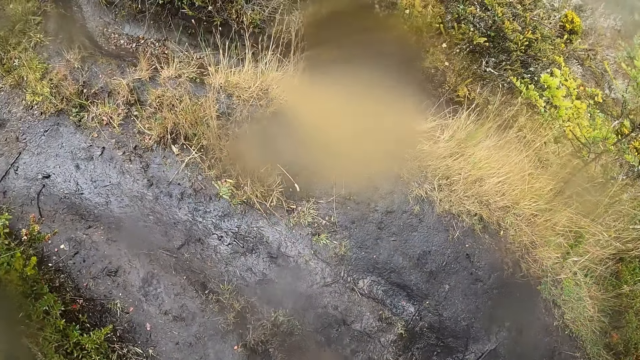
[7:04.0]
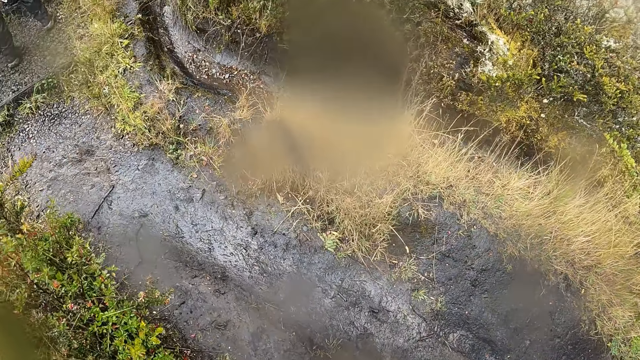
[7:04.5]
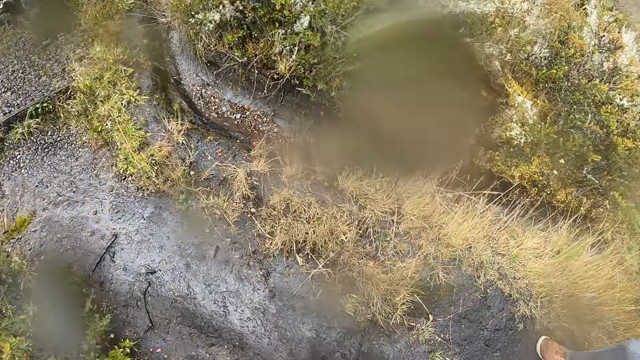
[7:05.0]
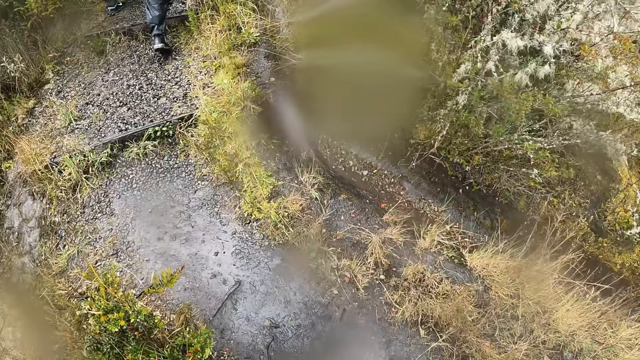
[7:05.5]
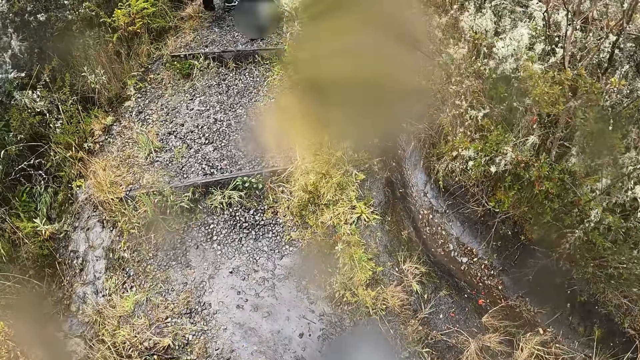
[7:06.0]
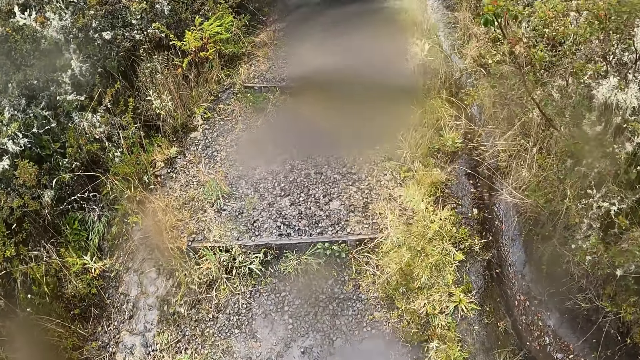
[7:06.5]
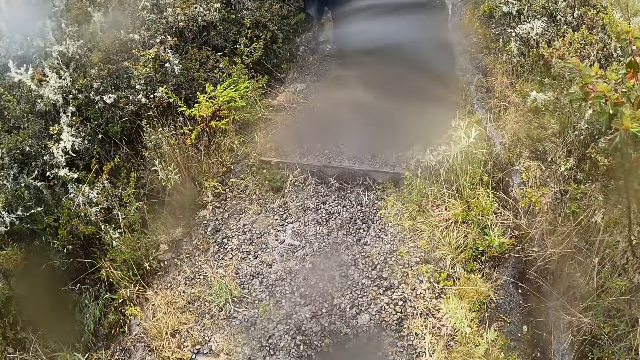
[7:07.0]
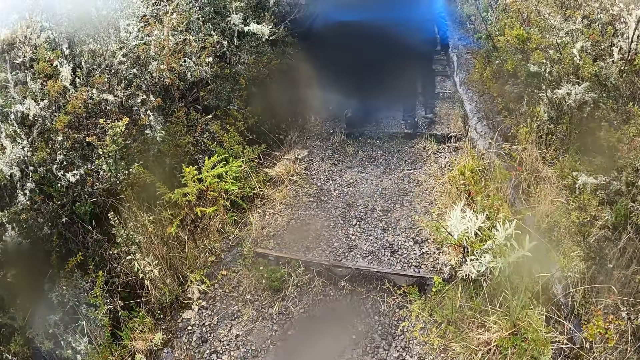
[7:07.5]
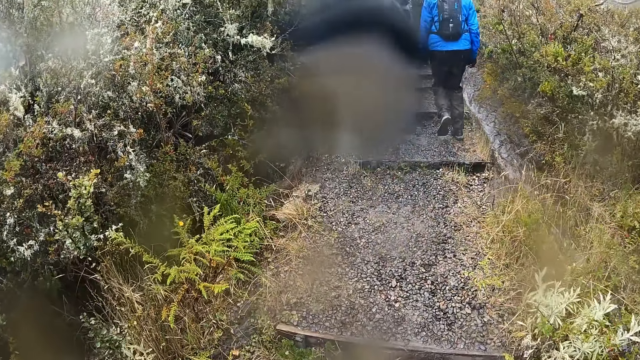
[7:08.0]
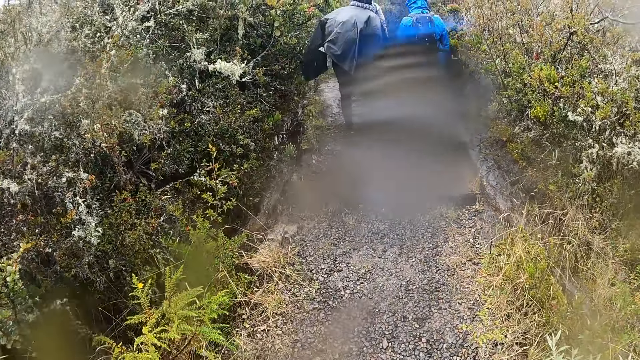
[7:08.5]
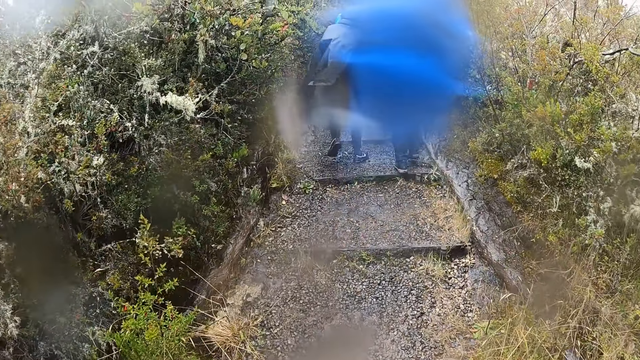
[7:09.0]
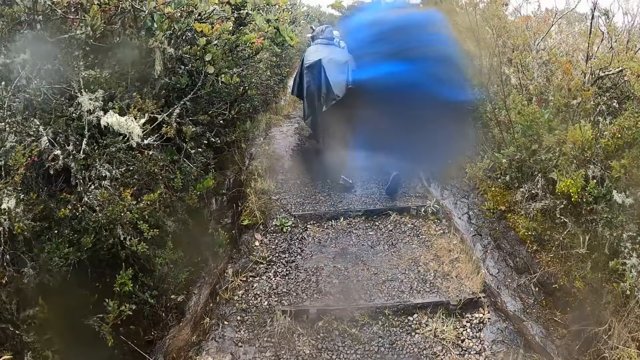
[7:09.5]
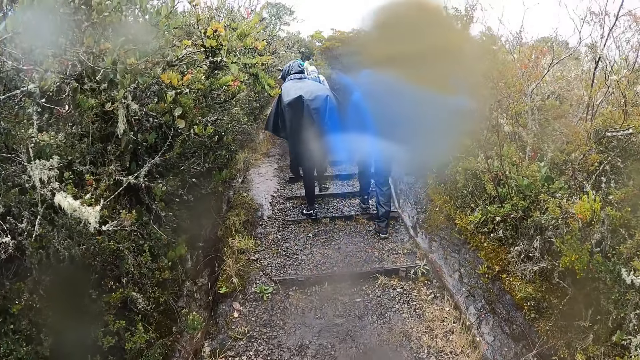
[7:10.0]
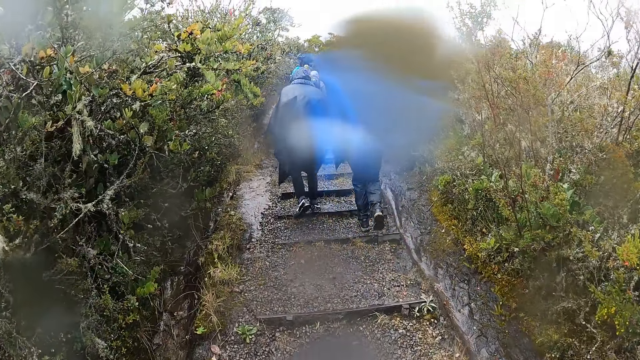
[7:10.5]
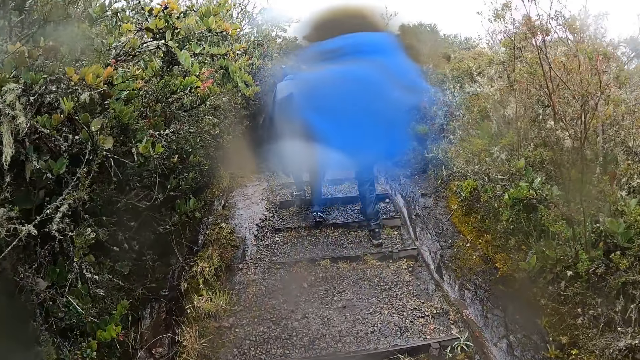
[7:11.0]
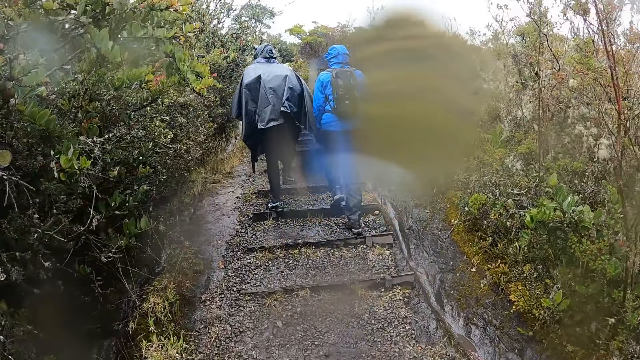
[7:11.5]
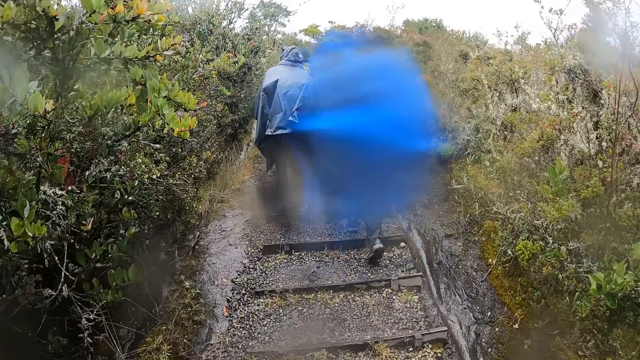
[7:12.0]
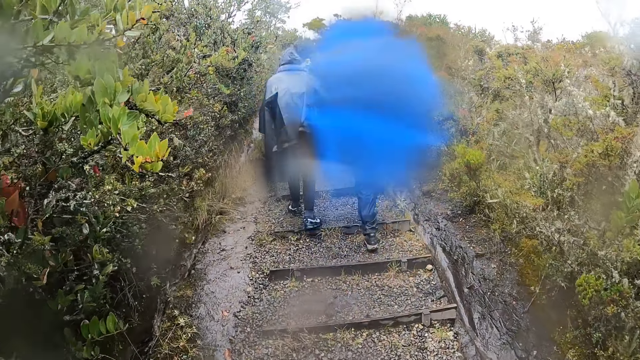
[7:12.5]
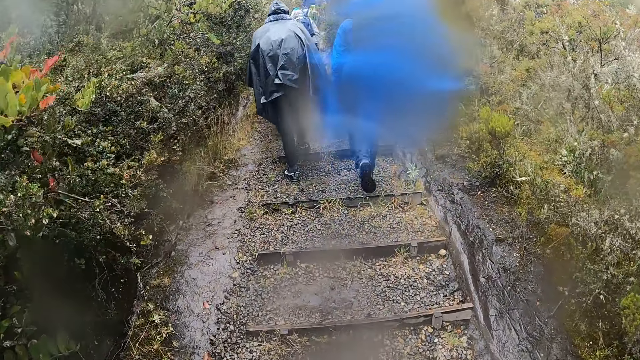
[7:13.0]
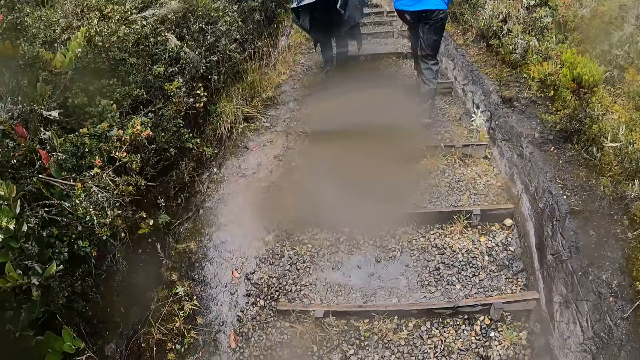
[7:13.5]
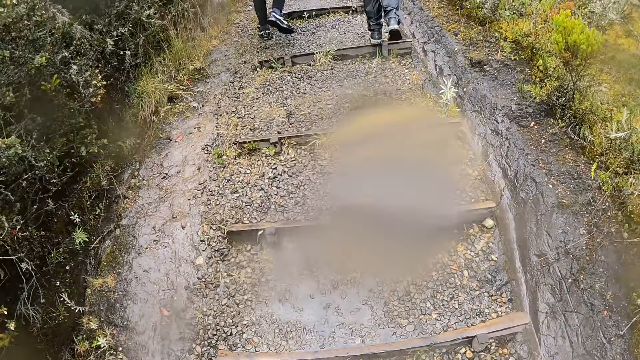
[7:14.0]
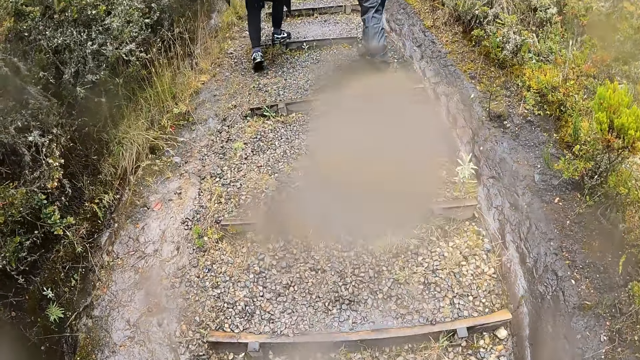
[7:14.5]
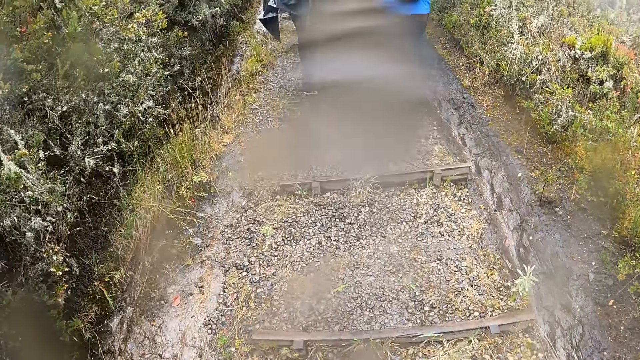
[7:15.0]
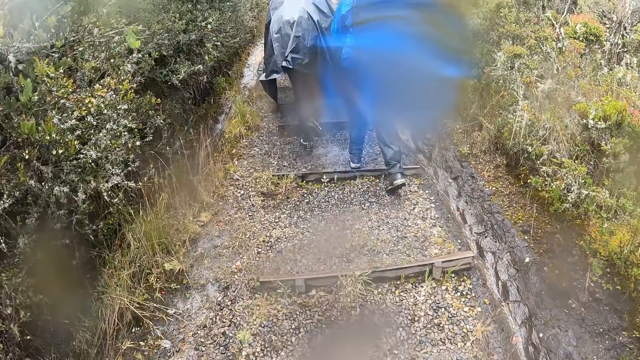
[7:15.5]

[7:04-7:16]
The camera wearer climbs a stair with a woman, a man and another woman.

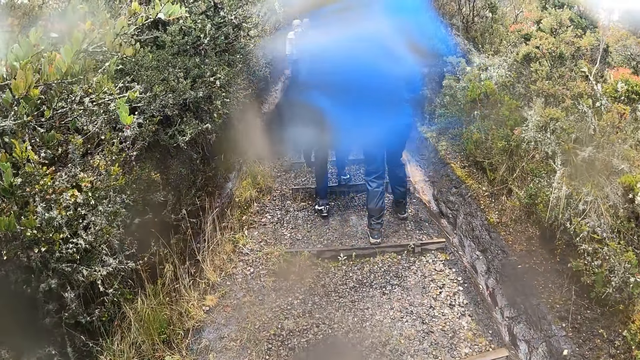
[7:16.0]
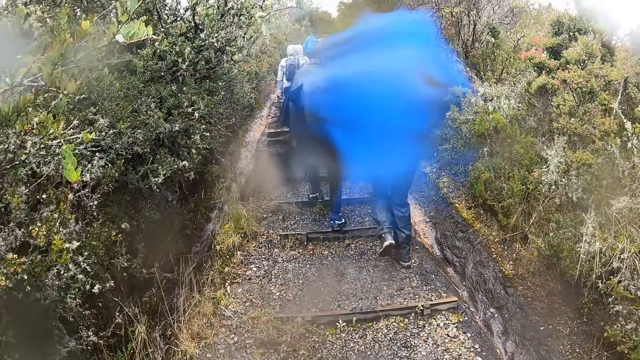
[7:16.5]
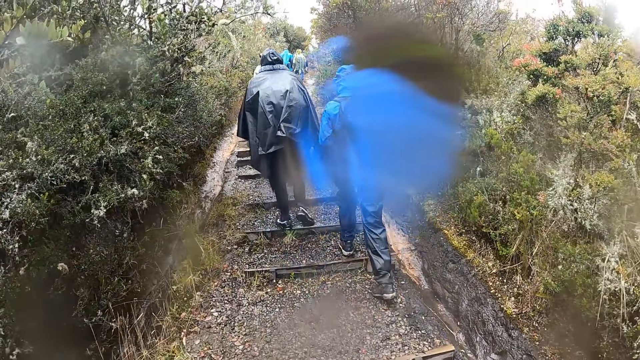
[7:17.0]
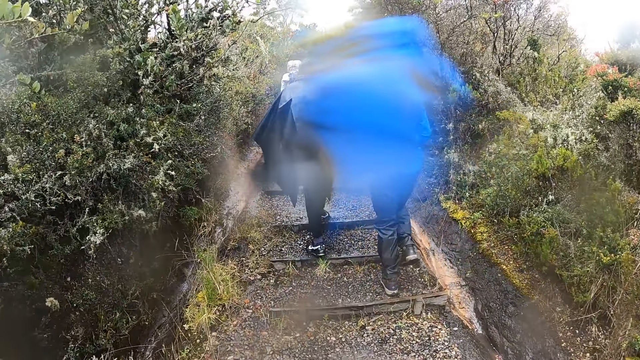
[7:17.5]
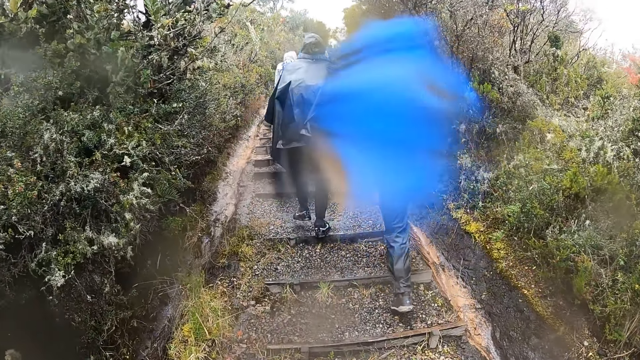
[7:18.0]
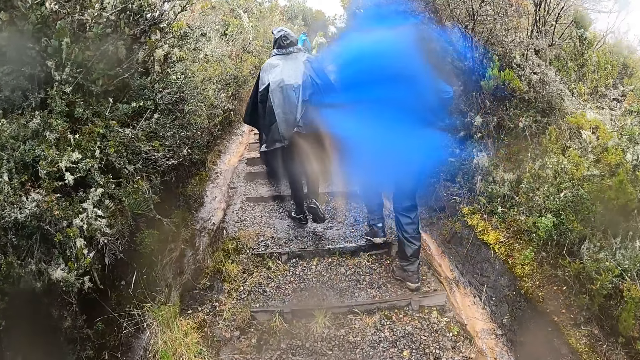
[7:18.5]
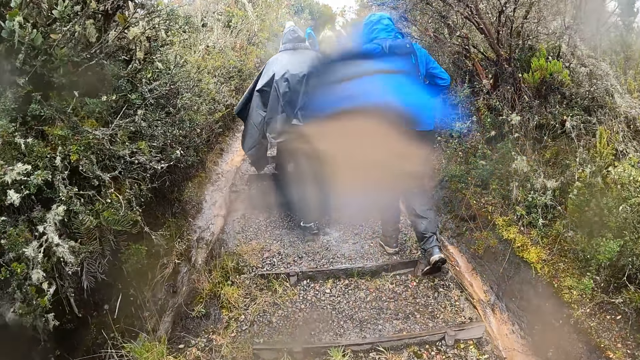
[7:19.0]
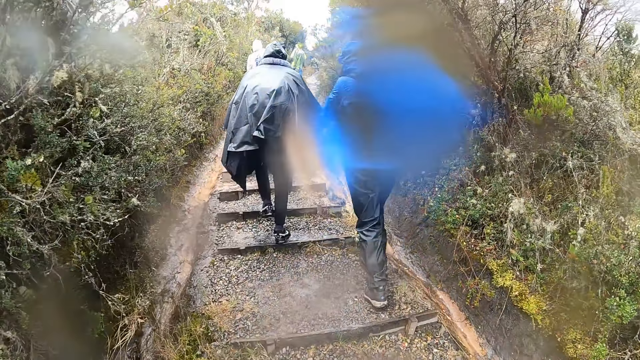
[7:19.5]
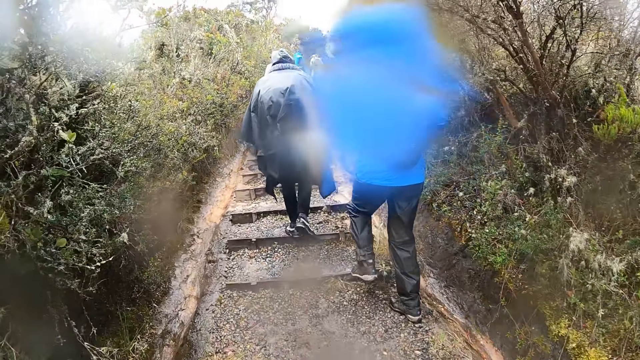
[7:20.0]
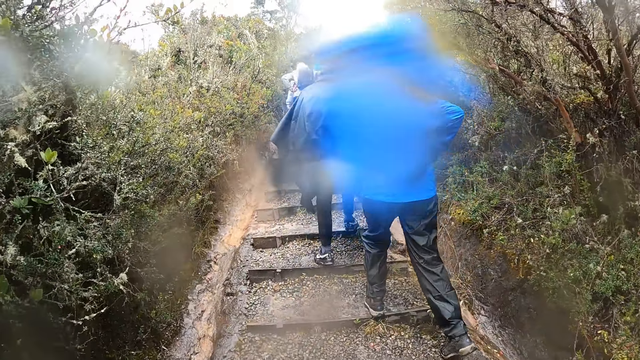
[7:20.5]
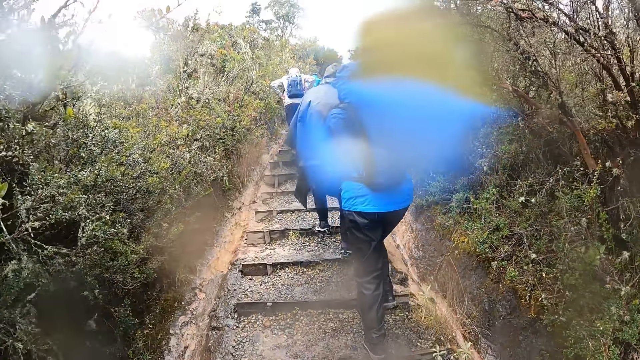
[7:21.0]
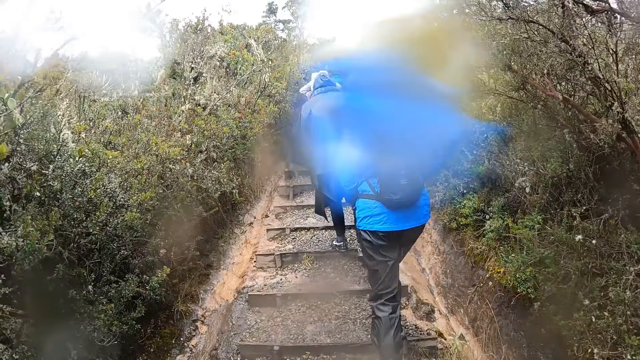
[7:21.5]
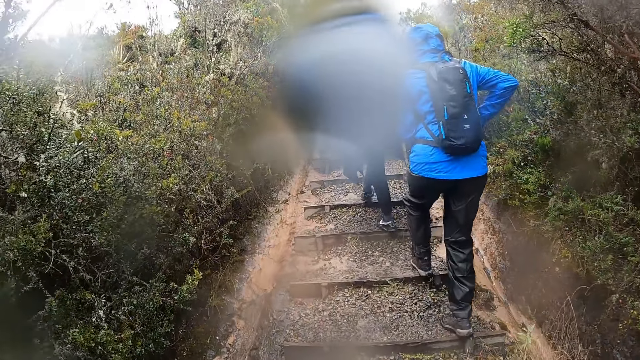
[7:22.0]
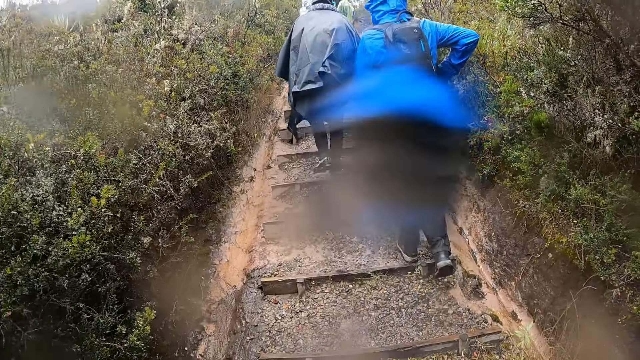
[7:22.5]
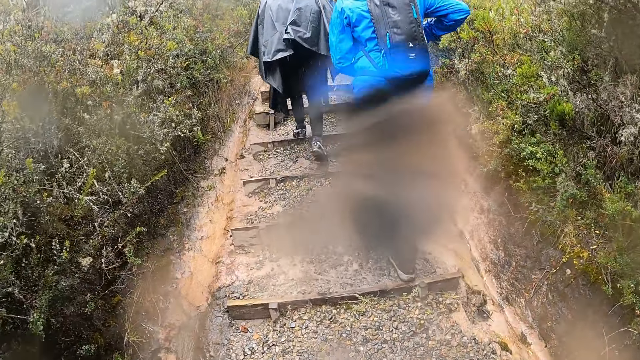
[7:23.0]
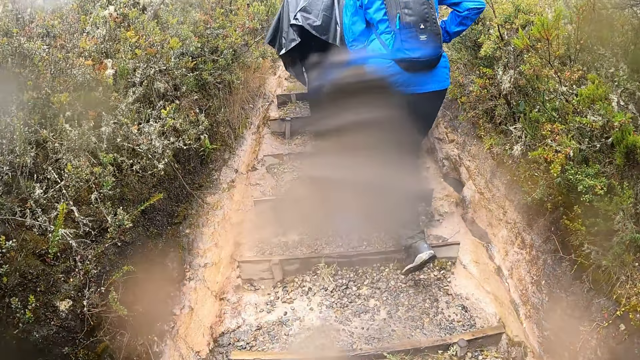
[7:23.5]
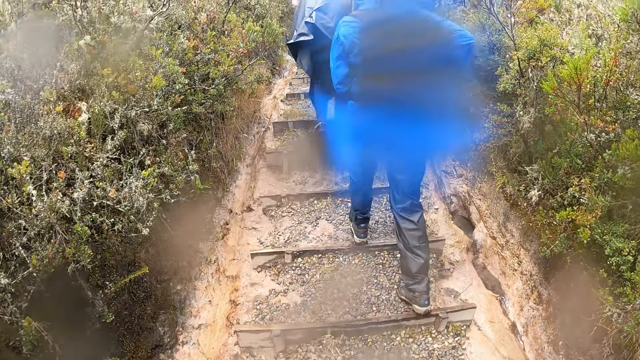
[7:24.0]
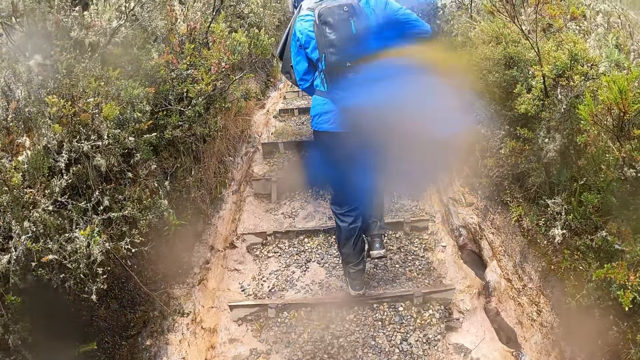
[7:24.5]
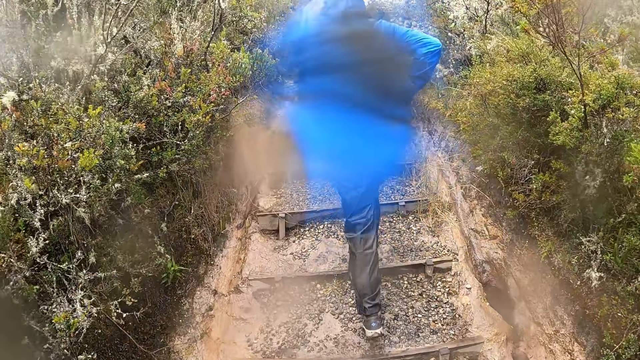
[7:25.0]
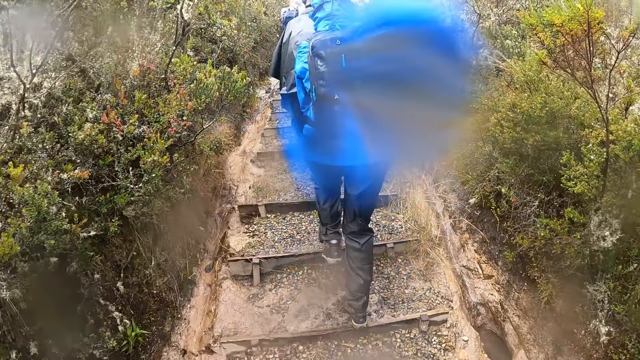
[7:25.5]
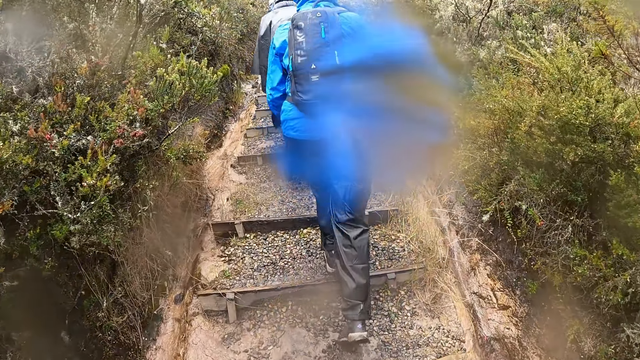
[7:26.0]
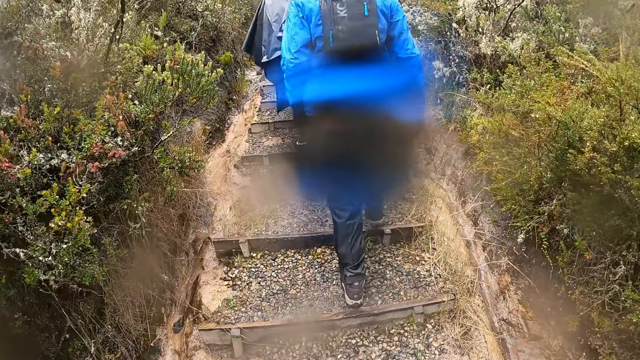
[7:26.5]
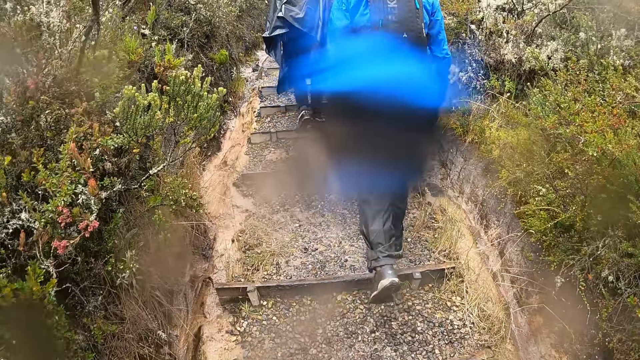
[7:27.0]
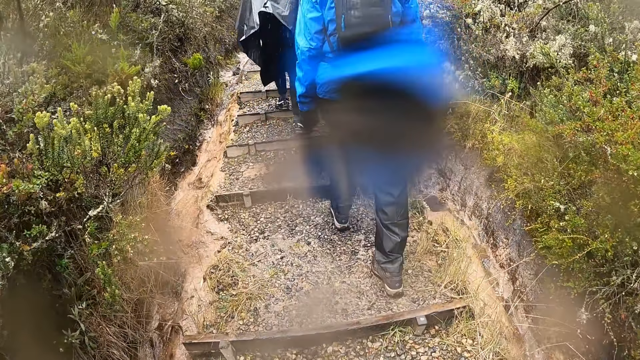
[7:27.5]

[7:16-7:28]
A woman puts her right hand inside her pocket.
